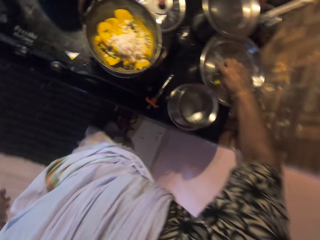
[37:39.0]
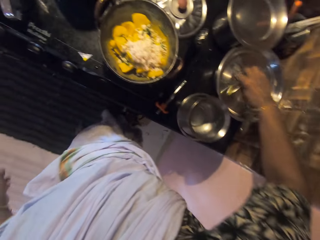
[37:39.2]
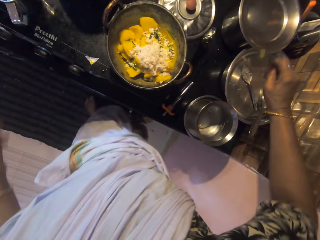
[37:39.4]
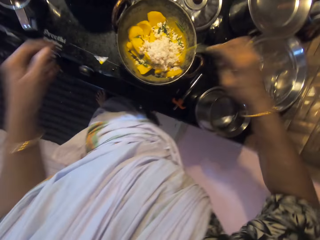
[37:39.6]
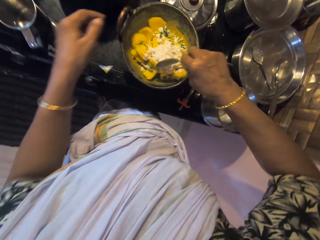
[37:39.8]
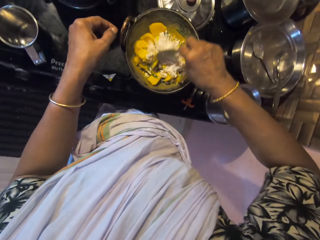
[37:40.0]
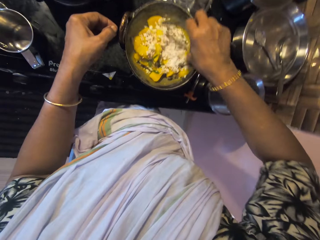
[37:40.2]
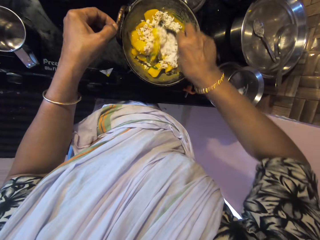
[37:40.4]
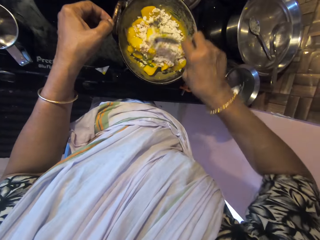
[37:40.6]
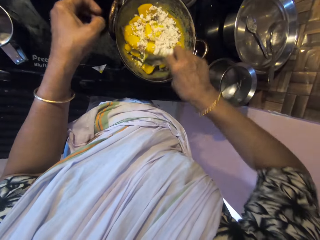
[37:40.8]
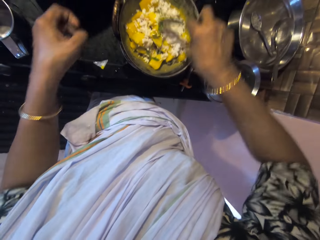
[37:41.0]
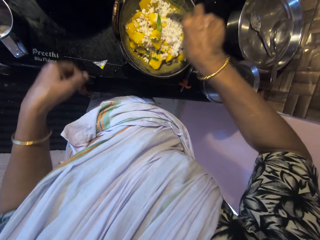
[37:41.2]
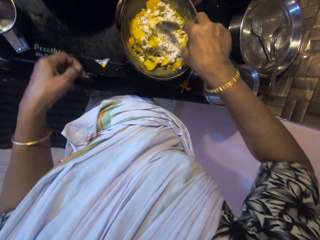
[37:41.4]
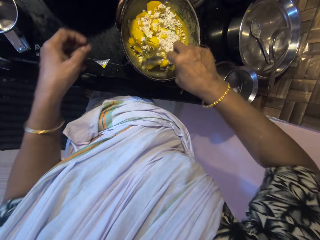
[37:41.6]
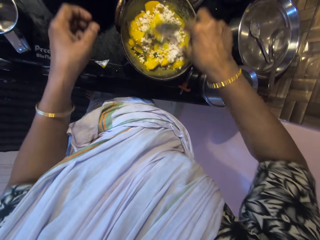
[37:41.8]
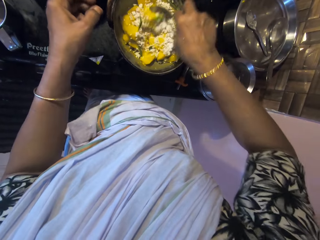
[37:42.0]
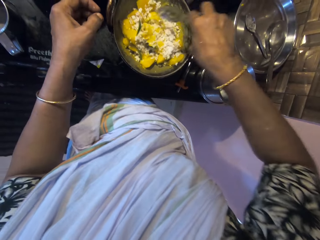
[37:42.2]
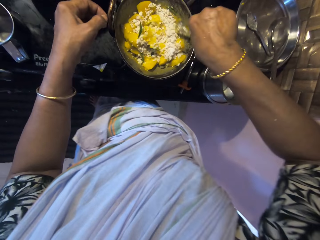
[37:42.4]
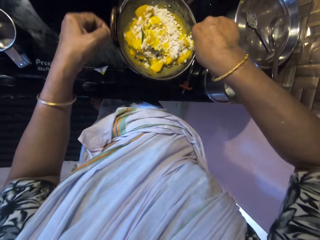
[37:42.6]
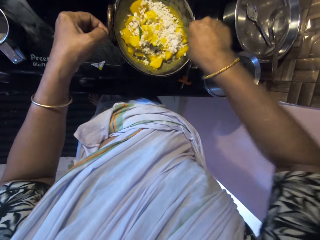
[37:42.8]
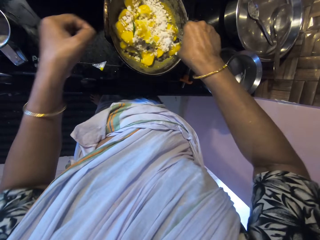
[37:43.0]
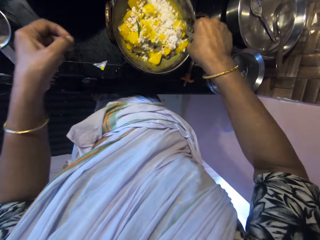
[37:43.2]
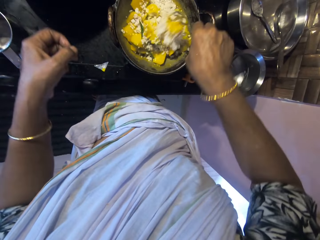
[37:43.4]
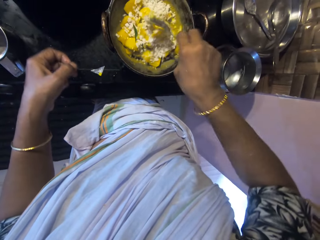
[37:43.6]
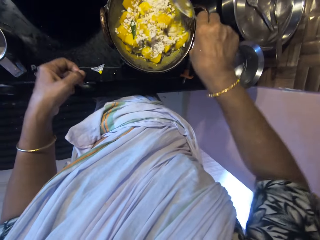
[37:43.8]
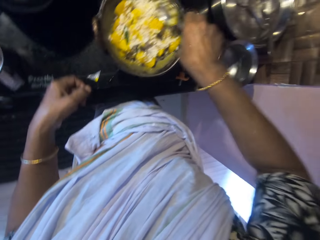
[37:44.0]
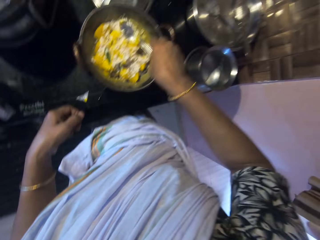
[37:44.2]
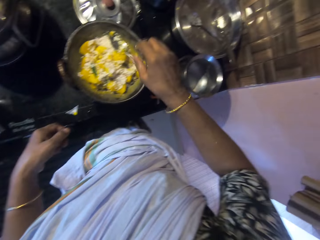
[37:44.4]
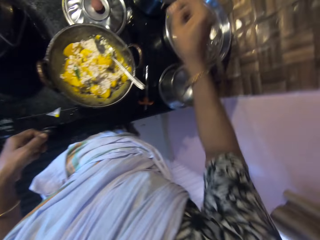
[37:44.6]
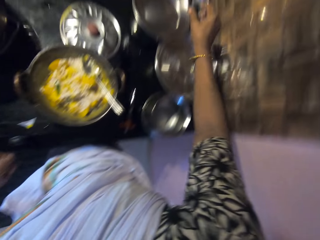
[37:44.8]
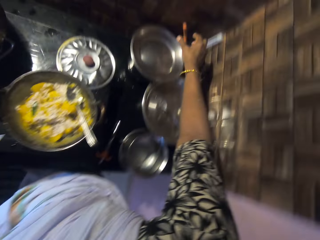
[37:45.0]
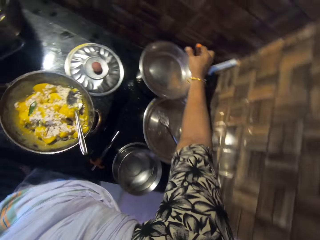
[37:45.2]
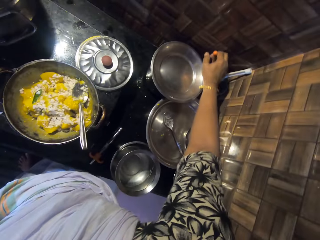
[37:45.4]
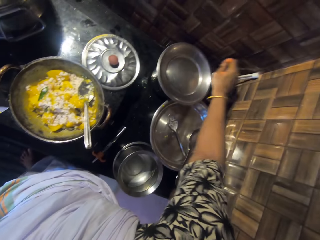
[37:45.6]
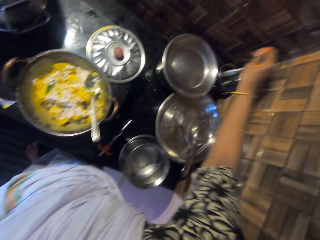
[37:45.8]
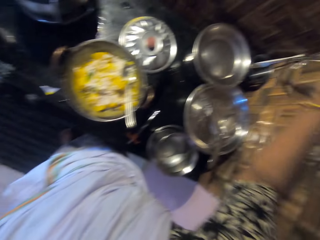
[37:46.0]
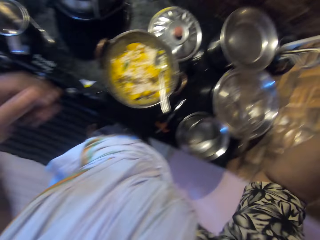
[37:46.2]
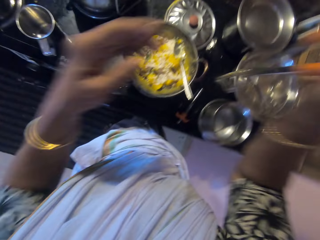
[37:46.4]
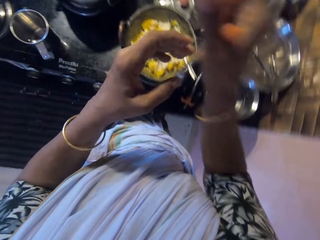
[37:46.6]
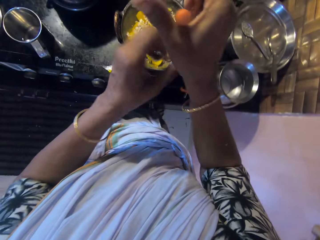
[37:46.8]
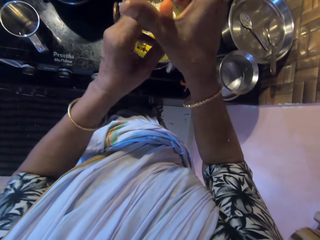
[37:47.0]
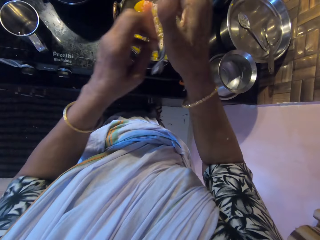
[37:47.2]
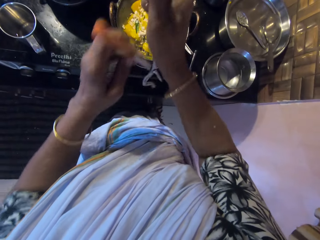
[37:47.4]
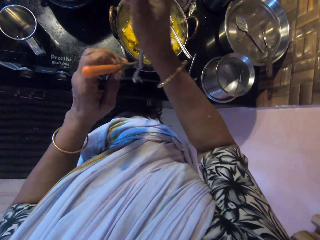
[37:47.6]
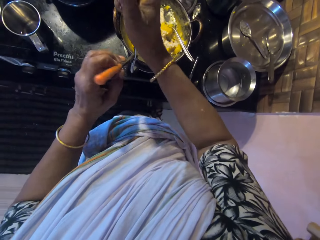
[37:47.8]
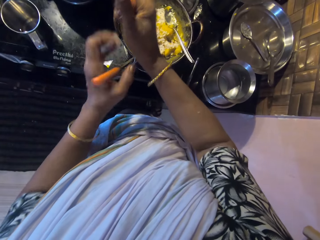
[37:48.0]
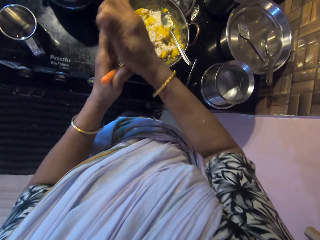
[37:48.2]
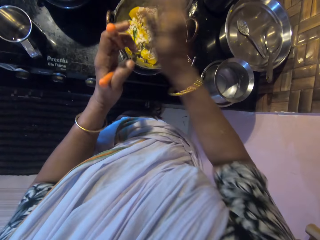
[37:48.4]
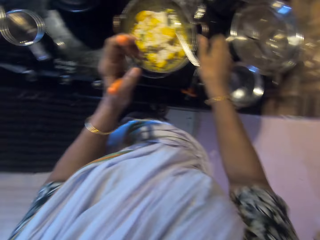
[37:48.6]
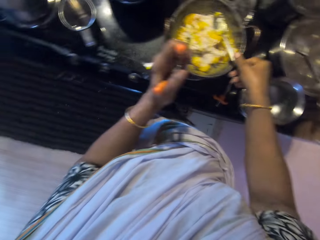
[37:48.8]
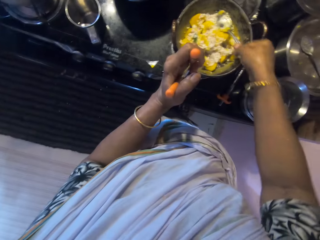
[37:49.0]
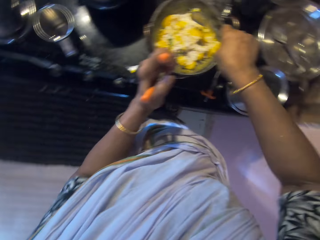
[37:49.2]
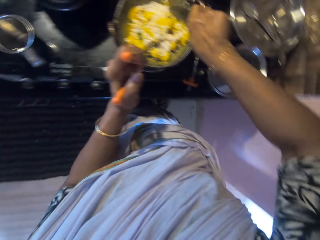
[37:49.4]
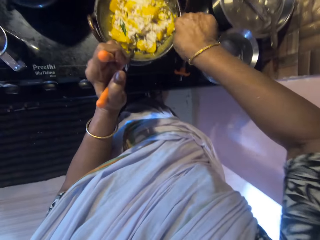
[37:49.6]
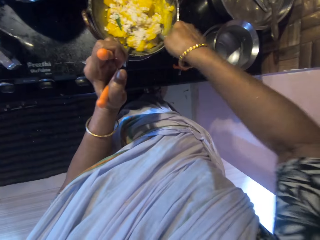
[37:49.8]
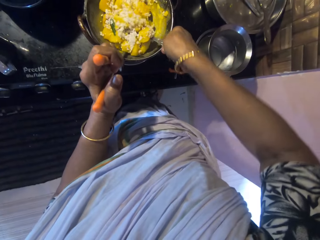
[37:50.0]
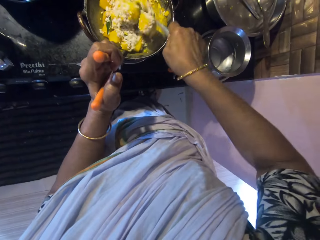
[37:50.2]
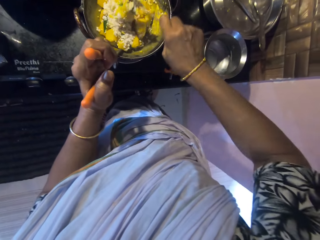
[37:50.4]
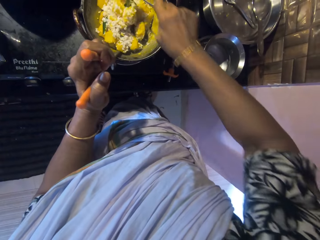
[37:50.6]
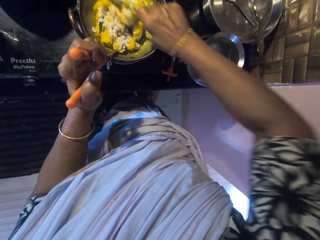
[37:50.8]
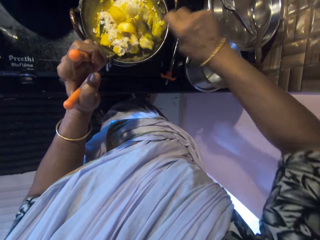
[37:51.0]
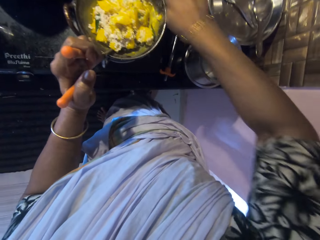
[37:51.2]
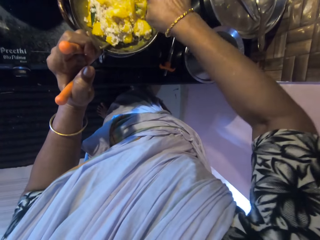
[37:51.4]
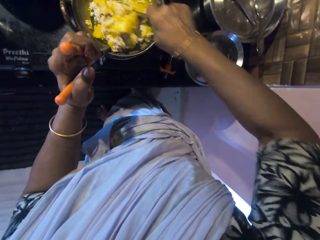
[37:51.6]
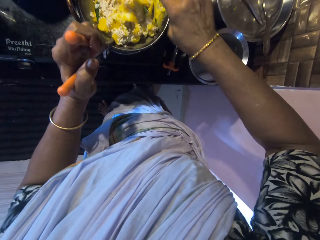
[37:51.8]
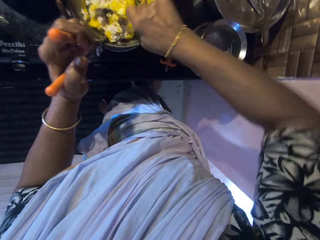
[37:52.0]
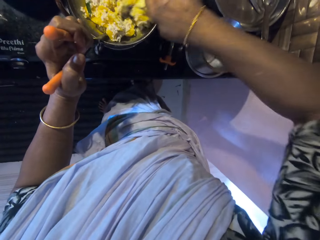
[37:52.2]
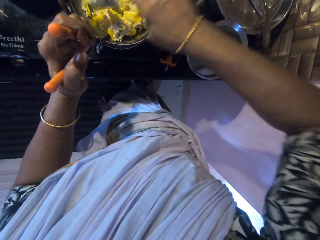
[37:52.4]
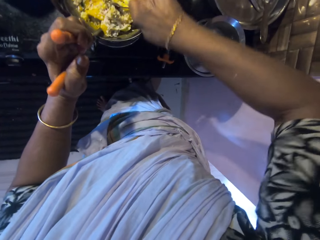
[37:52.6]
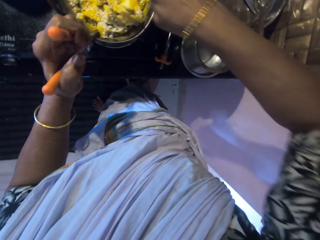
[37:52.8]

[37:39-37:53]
The camera wearer picks up a spoon from a covered pot on the cabinet with her right hand. She stirs the coconut shavings in the pot of potatoes on the cooker with the spoon in her right hand. She adjusts the pot on the cooker with her left hand. She places the spoon in the pot on the cooker with her right hand. She picks up a pot clamp from a cup on the cabinet with her right hand. She adjusts the pot clamp on the pot on the cooker with both hands. She holds the pot clamp on the pot on the cooker with her left hand. She picks up the spoon from the pot on the cooker with her right hand. She stirs the coconut shavings and potatoes in the pot on the cooker with the spoon in the pot with her right hand.

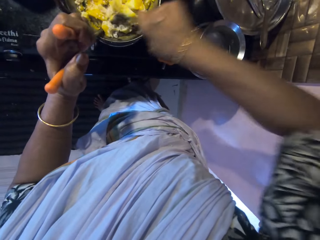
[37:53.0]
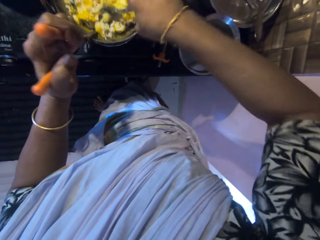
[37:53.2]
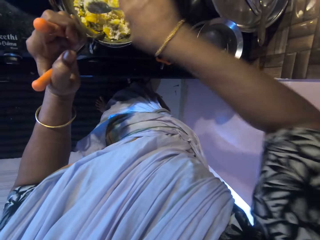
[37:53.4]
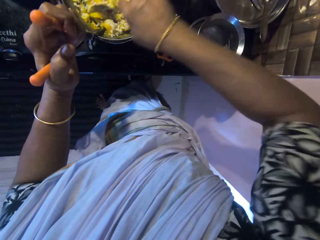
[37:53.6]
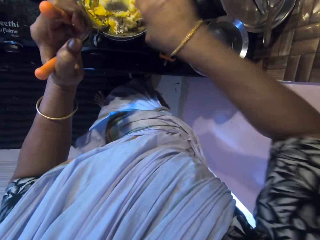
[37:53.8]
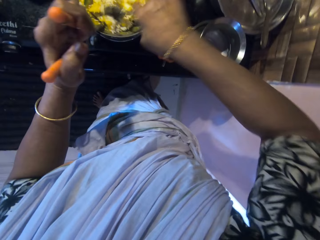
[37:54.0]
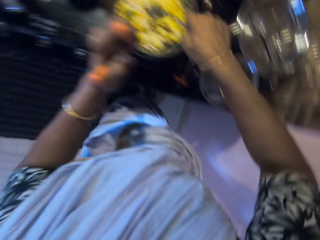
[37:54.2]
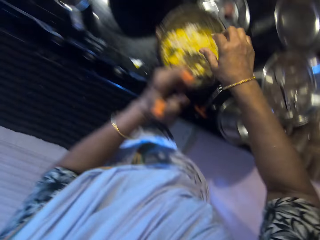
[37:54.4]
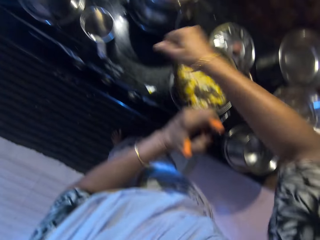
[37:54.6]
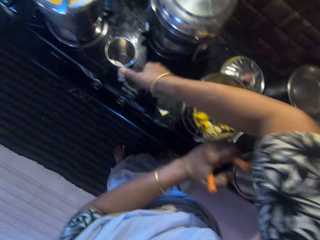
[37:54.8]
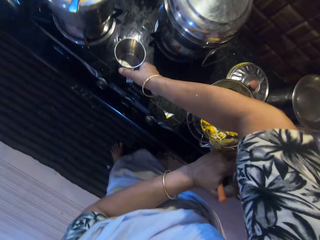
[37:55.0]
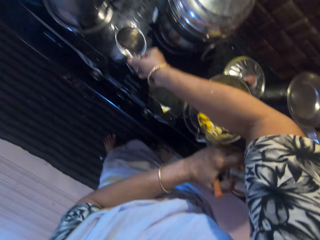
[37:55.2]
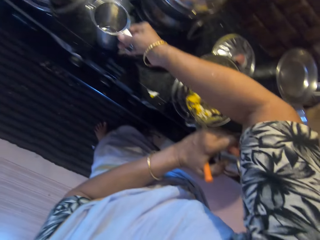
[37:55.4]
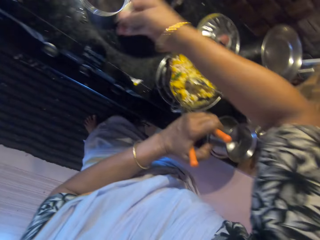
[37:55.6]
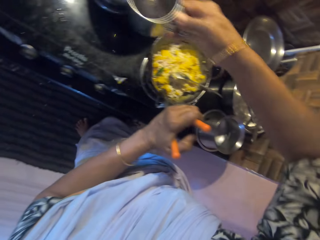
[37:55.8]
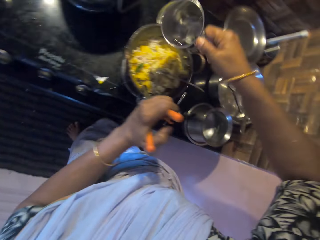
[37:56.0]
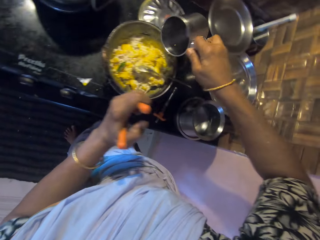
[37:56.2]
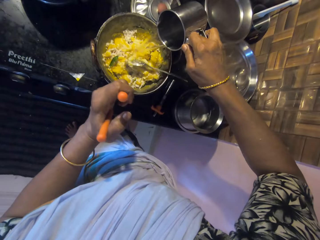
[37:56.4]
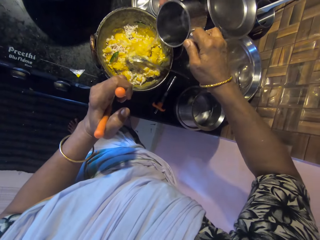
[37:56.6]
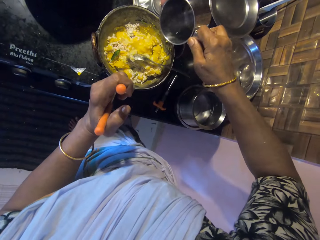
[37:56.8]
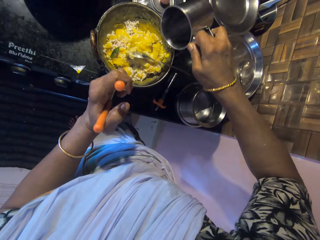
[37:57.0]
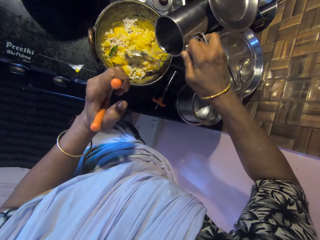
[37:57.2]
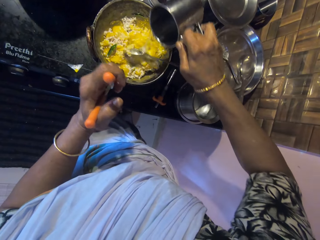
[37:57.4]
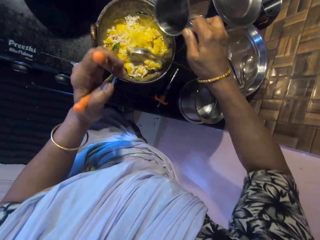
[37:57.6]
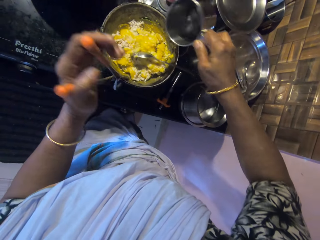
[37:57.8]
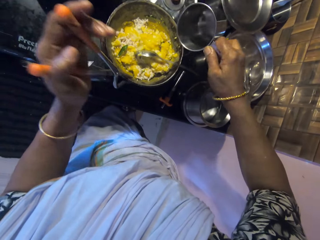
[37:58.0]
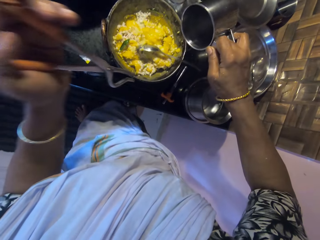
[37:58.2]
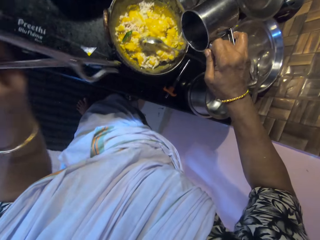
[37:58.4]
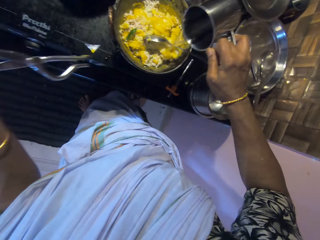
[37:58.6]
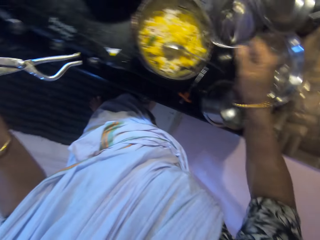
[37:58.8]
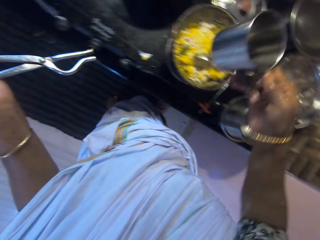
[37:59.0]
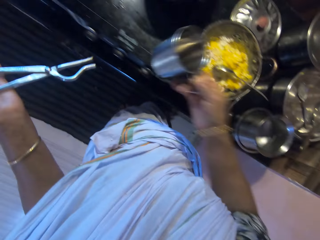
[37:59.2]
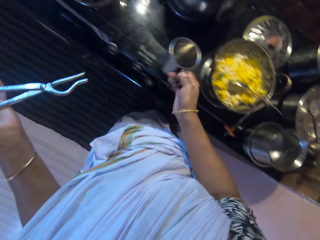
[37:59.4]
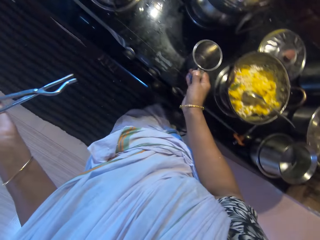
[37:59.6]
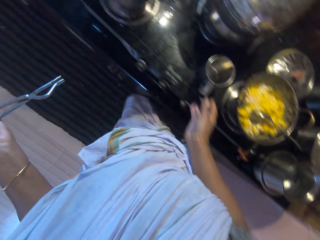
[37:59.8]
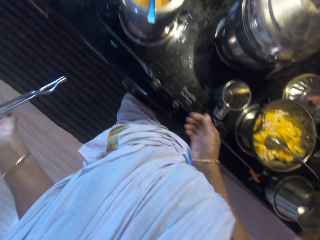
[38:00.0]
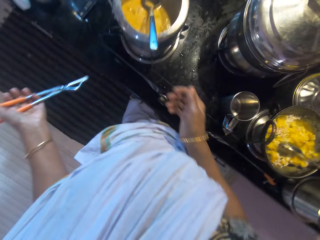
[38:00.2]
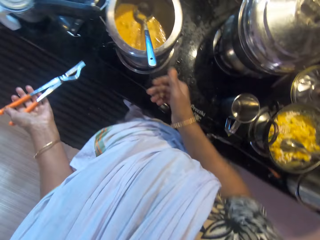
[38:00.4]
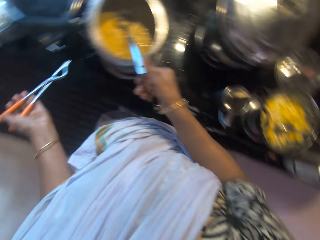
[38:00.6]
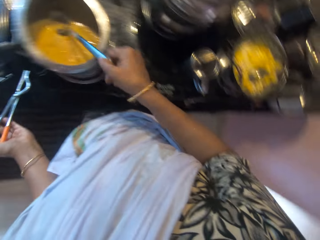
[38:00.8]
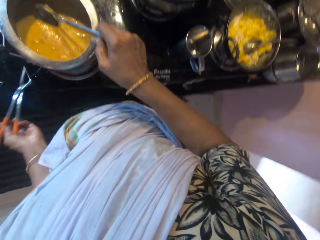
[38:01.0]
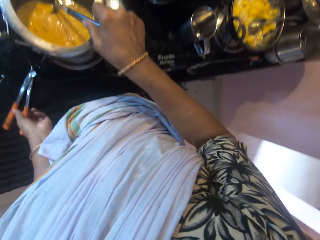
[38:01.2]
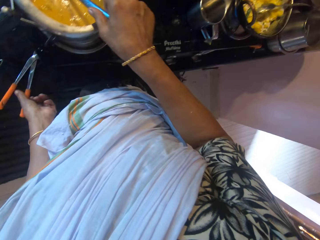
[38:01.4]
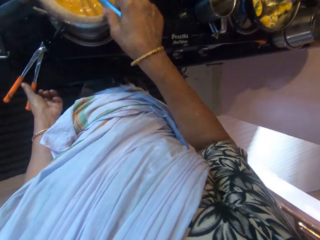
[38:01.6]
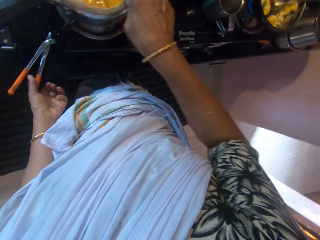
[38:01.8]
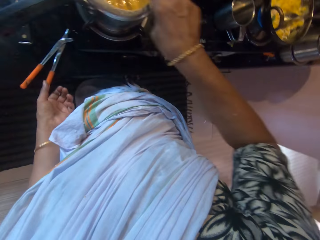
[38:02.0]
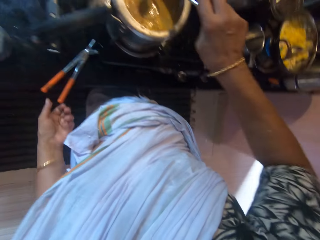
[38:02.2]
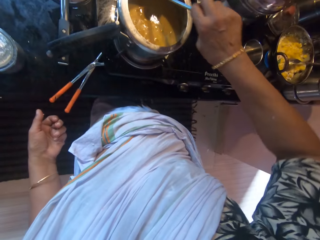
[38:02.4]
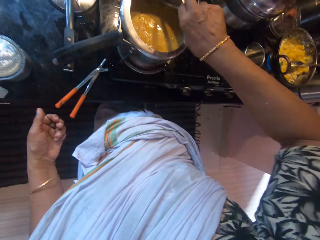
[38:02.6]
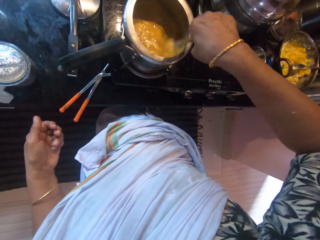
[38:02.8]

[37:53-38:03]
The camera wearer places the spoon in the pot on the cooker with her right hand. She picks up the cup of water from the cooker with her right hand. She pours water from the cup in her right hand into the pot on the cooker. She places the cup of water on the cooker with her right hand. She stirs the rice paste and potatoes in the pressure pot with the ladle in her right hand. She places the pot clamp on the cabinet with her left hand. She holds the spoon.
